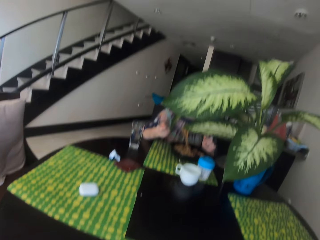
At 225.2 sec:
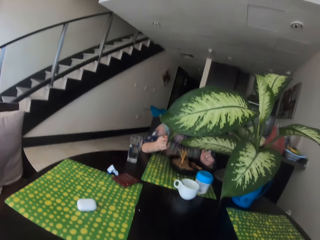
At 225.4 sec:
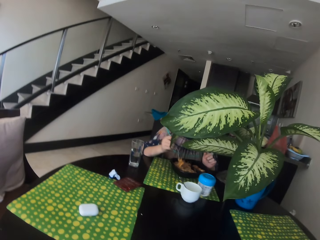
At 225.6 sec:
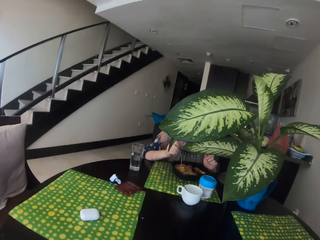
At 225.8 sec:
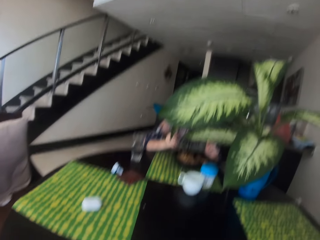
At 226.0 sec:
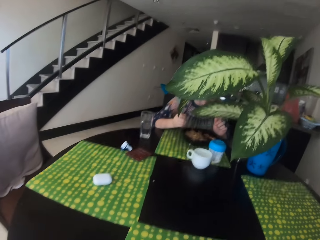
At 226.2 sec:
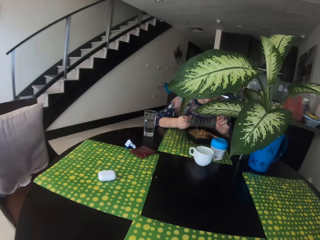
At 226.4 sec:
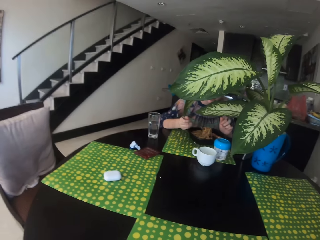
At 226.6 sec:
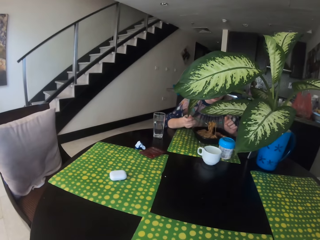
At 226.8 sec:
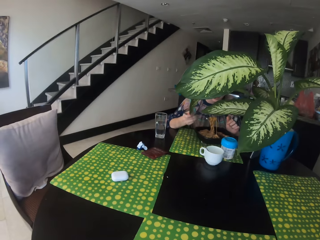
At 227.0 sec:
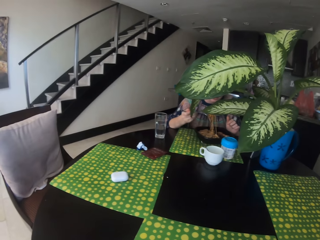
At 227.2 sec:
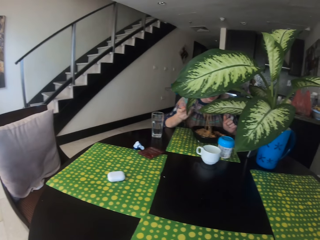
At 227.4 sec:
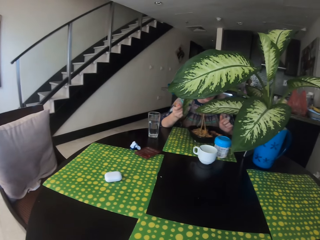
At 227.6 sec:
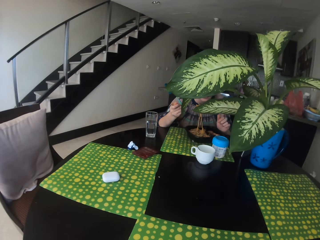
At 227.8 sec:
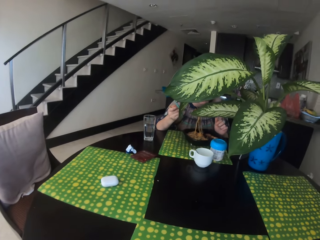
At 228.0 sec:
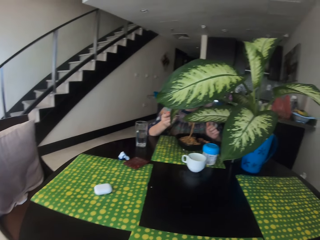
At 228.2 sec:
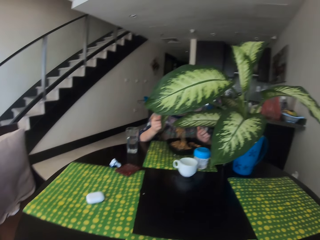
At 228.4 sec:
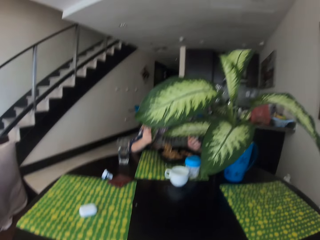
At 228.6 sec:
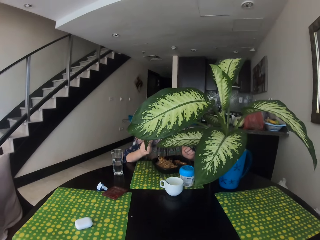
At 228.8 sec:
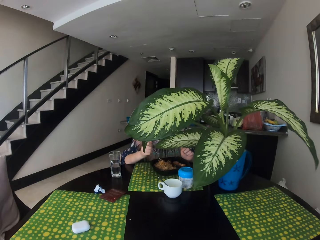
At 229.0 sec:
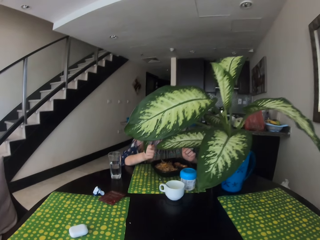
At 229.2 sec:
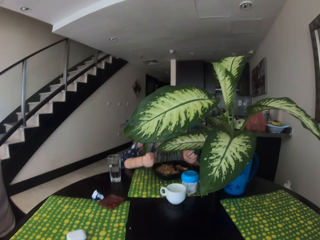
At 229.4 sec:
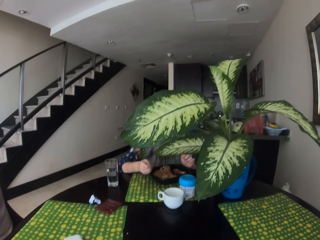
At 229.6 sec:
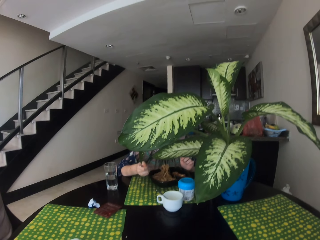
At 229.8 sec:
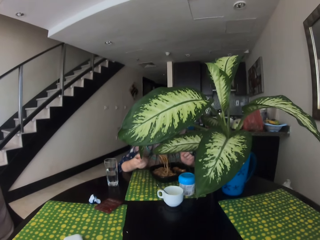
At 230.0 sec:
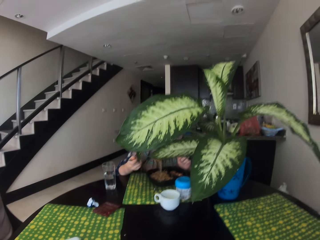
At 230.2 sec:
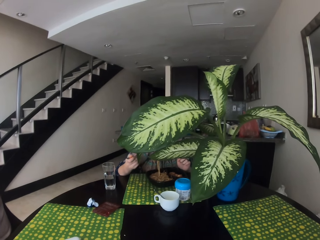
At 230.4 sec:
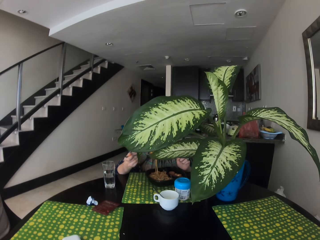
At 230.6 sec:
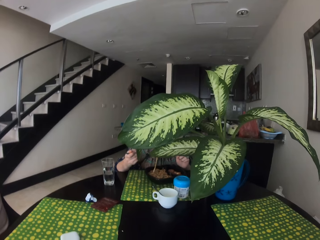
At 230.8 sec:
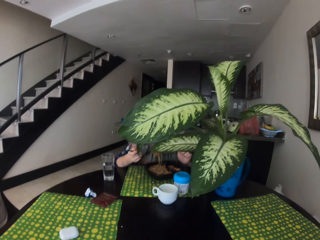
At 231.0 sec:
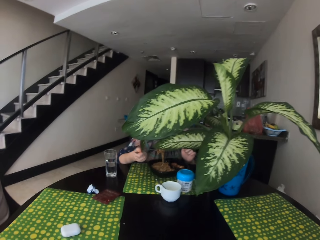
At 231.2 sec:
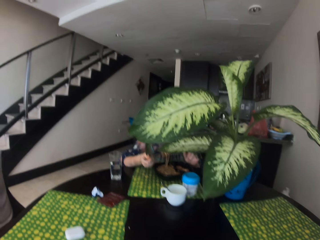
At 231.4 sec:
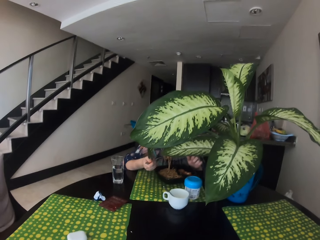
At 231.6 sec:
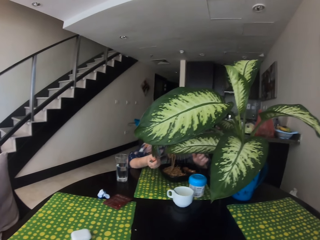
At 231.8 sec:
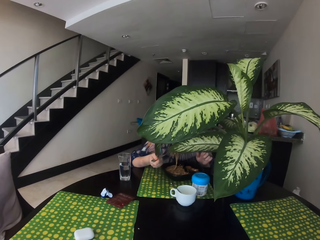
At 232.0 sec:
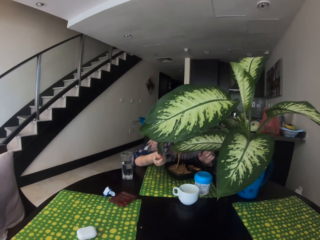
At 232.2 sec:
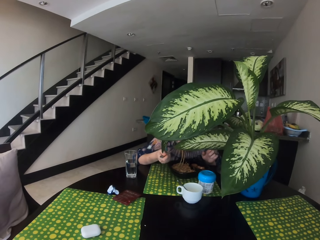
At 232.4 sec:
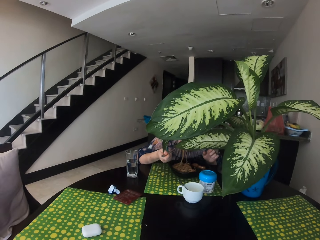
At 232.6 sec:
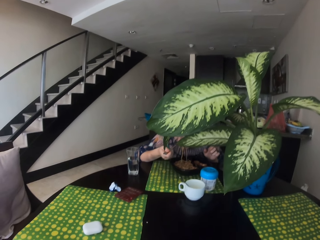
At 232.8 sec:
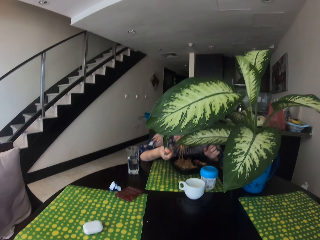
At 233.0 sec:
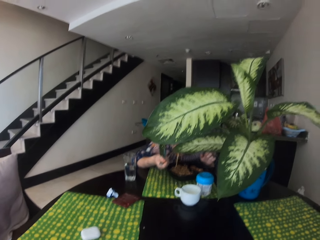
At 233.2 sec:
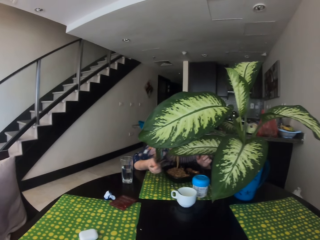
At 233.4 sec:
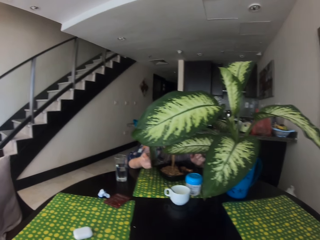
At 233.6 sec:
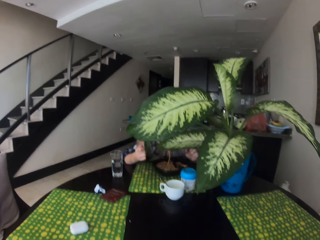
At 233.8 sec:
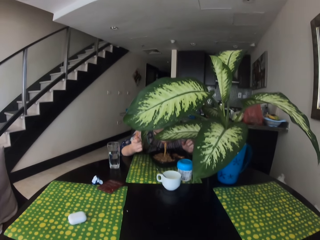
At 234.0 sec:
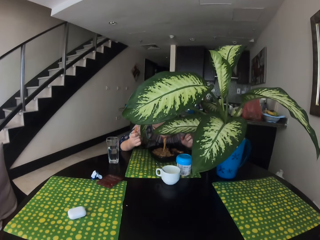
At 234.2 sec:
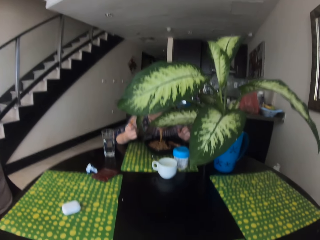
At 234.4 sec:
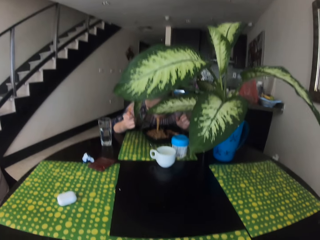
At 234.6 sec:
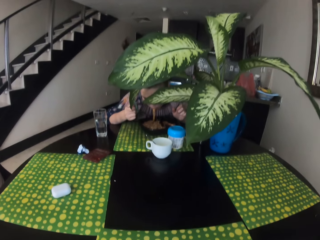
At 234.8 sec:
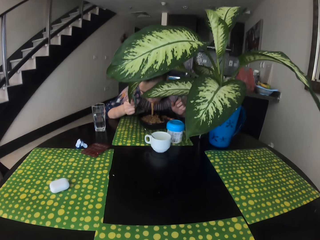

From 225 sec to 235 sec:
The woman eats food.

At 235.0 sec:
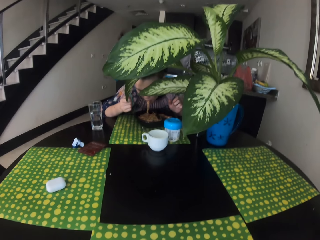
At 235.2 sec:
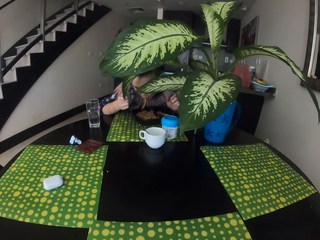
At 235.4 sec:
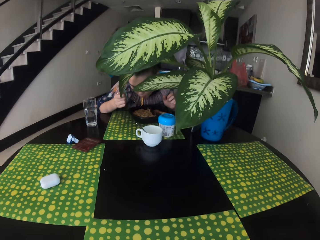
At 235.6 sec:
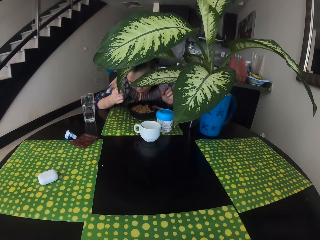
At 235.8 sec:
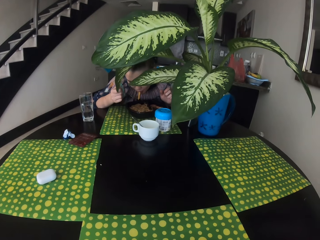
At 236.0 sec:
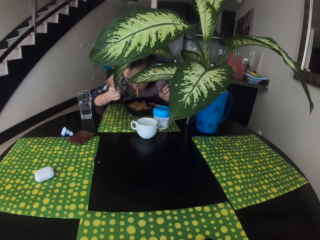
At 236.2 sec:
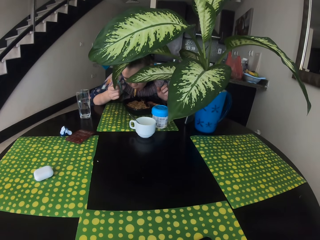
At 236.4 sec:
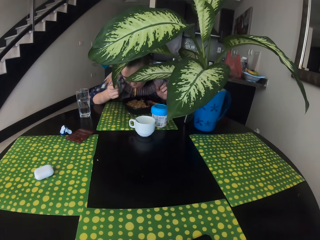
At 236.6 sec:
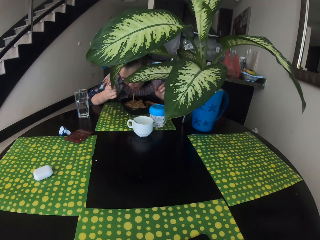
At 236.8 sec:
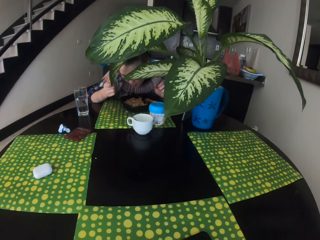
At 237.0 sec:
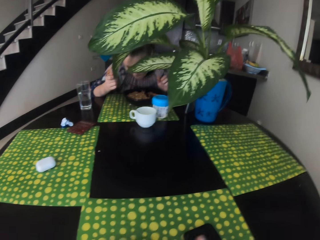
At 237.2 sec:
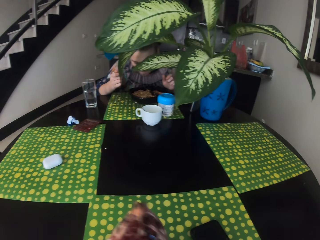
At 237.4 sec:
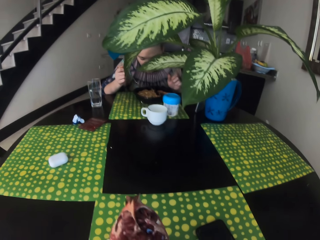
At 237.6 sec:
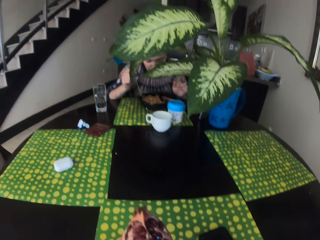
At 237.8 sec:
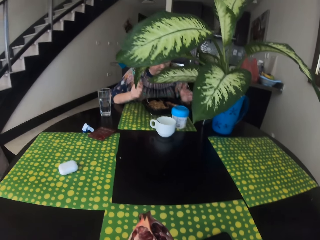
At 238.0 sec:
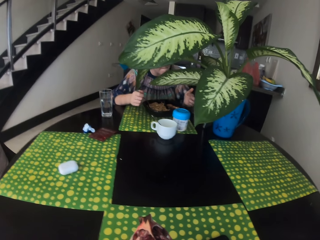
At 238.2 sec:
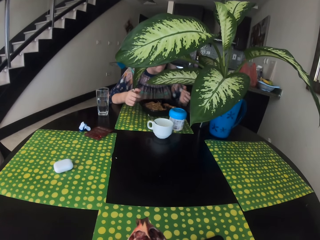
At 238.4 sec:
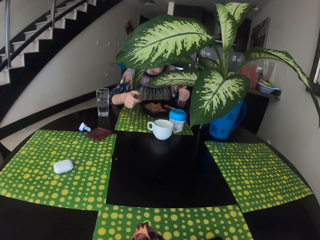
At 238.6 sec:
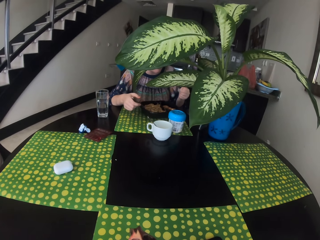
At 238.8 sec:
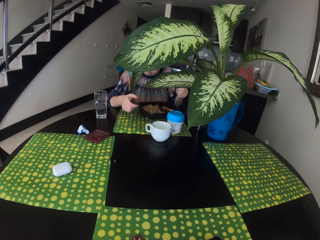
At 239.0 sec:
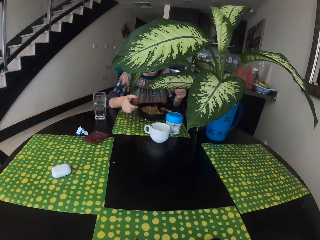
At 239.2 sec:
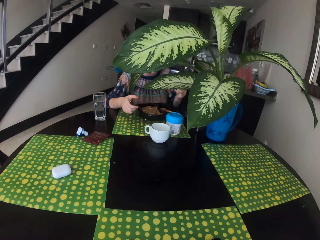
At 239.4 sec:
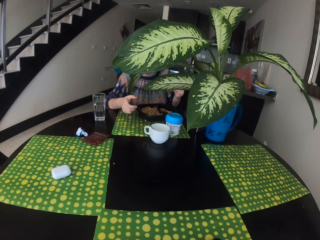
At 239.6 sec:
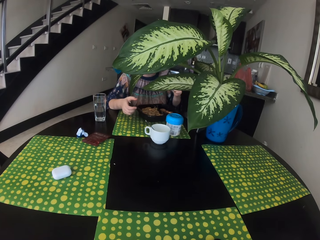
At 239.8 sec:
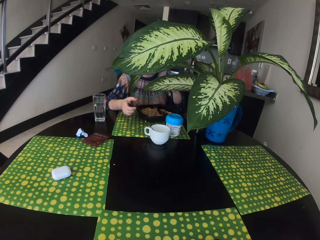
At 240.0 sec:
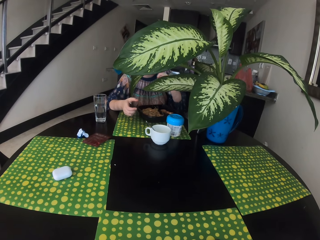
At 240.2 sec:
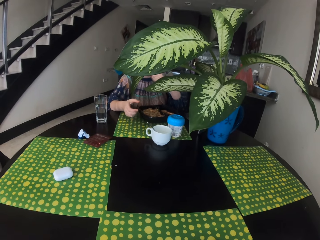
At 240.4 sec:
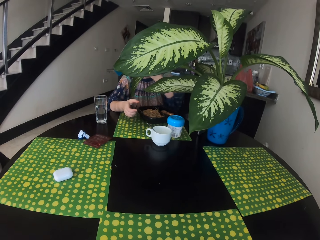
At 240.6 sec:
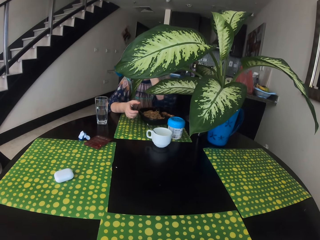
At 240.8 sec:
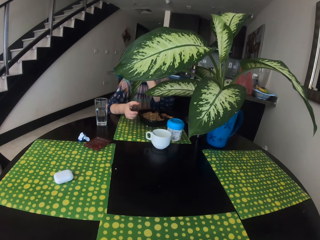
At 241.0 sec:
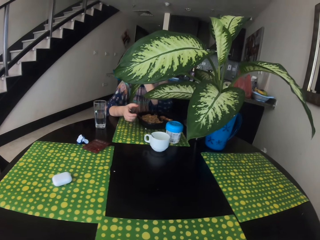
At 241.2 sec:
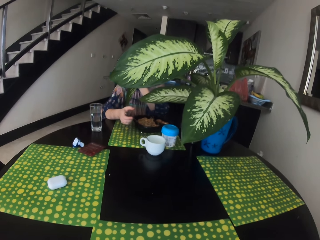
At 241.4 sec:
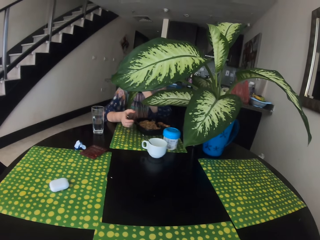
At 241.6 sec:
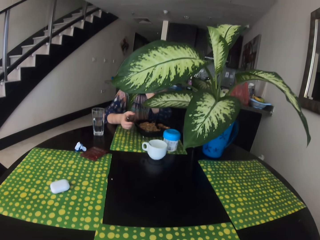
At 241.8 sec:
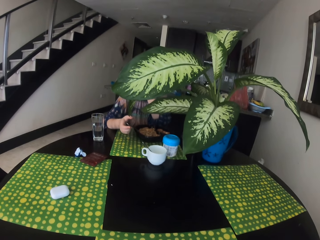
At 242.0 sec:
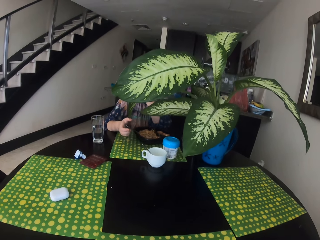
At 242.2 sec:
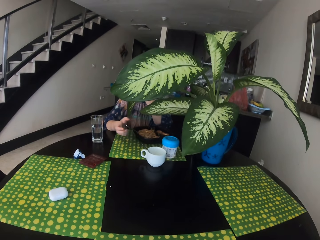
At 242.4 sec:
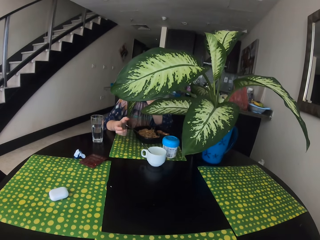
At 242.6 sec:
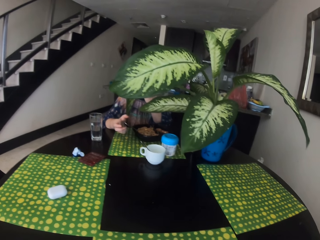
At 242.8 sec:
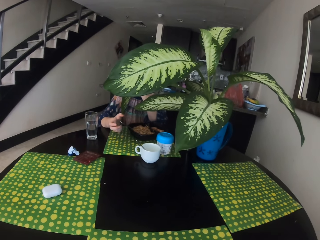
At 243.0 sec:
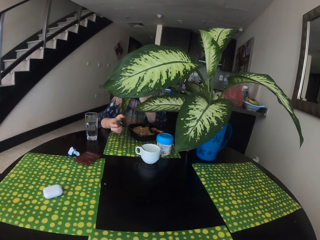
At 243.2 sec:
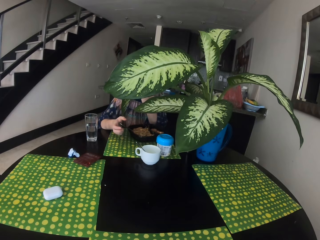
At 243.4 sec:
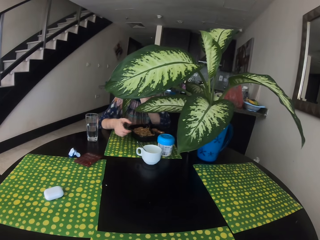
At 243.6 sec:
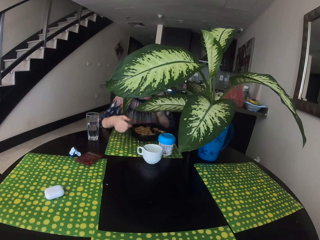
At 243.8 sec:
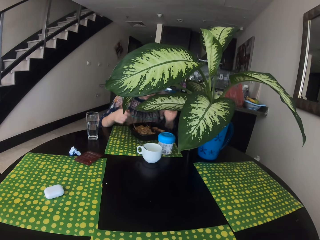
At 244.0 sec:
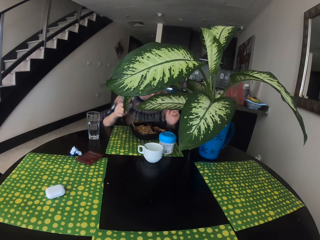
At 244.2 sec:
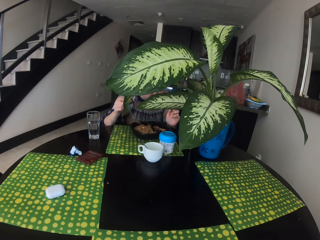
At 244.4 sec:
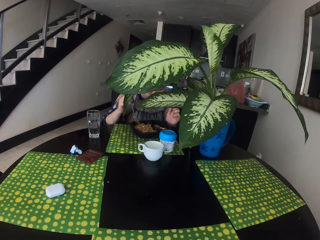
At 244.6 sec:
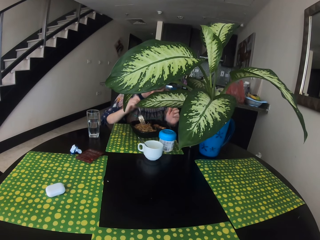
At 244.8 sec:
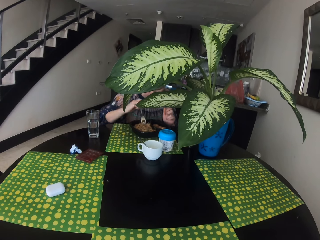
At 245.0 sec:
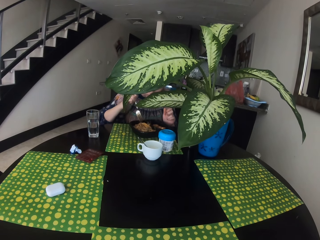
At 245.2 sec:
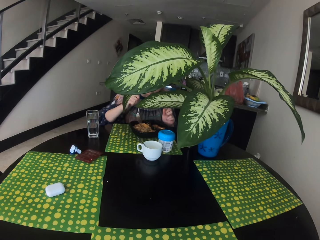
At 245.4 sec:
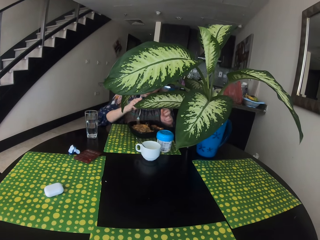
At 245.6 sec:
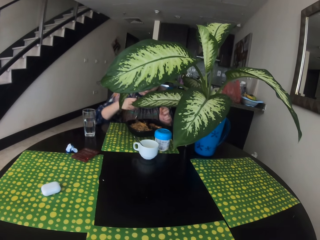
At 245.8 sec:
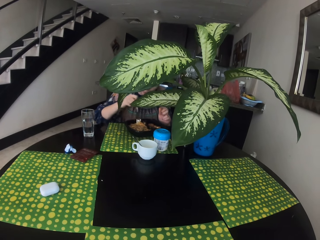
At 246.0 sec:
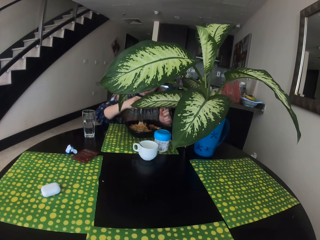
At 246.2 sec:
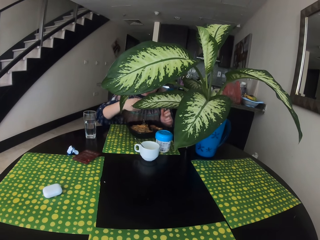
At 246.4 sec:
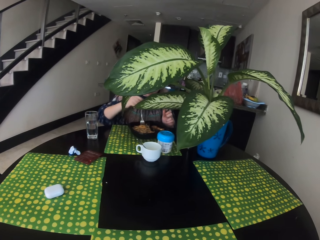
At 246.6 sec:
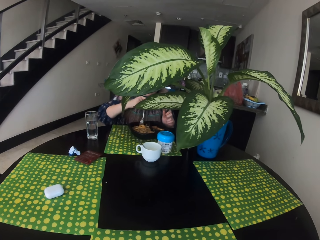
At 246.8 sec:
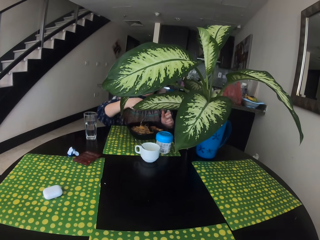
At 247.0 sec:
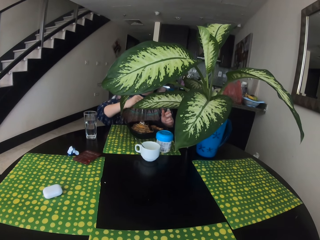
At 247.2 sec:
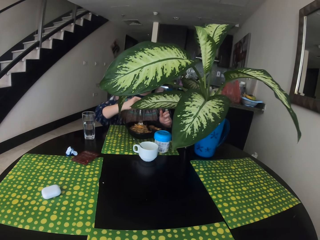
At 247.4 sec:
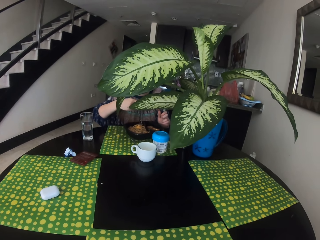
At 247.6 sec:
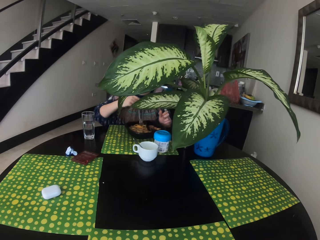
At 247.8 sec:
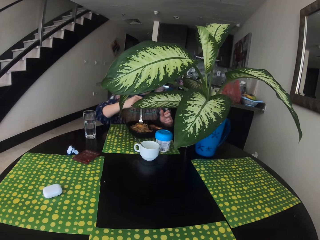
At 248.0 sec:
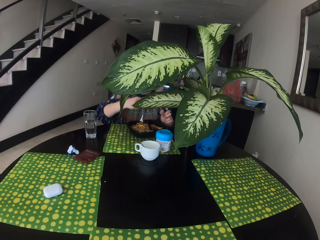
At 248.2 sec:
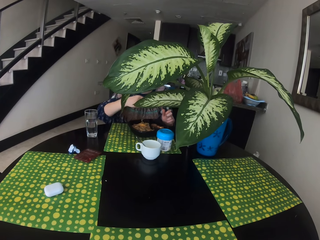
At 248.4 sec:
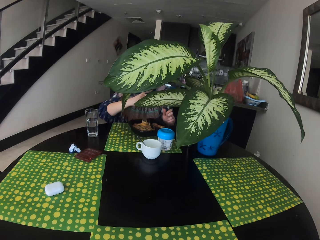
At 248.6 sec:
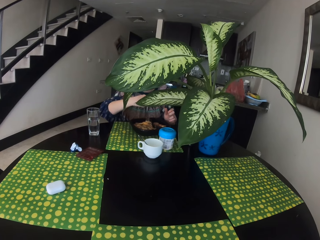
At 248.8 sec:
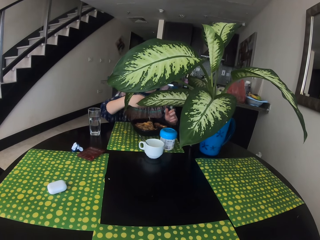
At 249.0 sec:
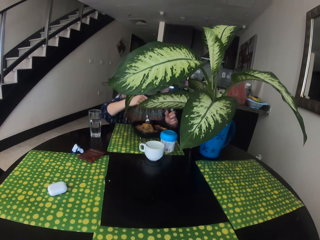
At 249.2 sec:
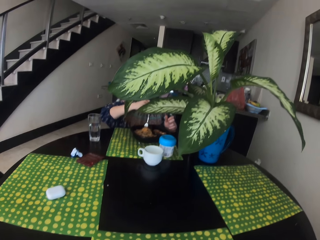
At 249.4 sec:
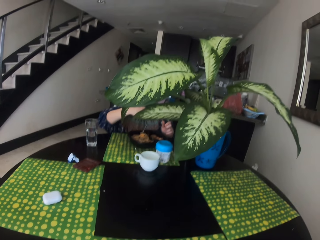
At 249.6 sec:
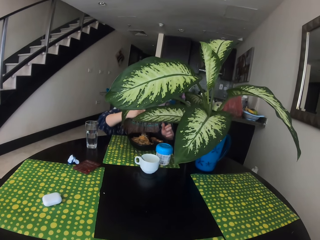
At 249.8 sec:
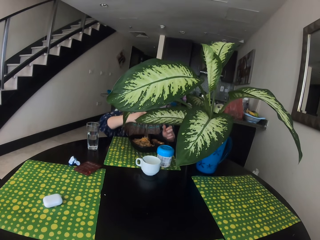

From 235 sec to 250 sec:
The camera wearer moves the food. The woman moves a hand and scoops food from a plate.
